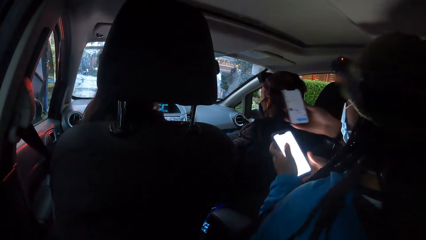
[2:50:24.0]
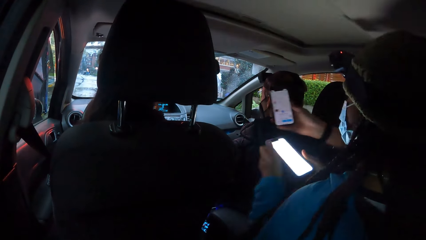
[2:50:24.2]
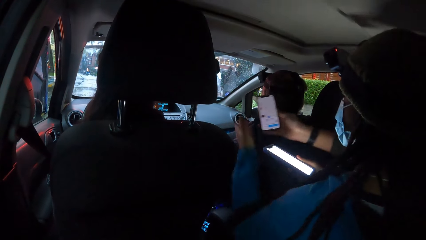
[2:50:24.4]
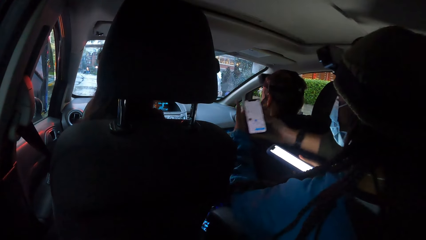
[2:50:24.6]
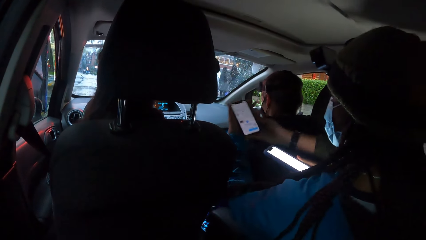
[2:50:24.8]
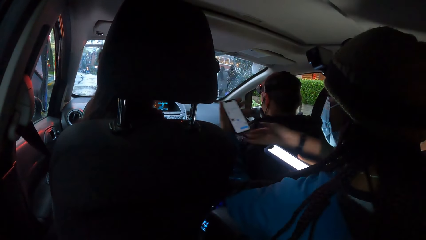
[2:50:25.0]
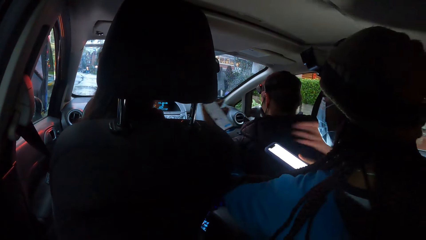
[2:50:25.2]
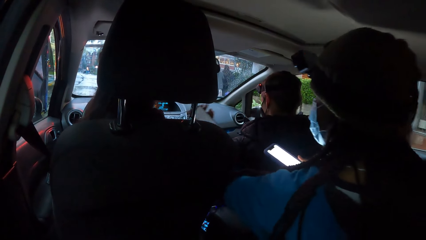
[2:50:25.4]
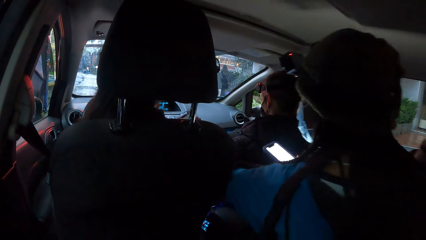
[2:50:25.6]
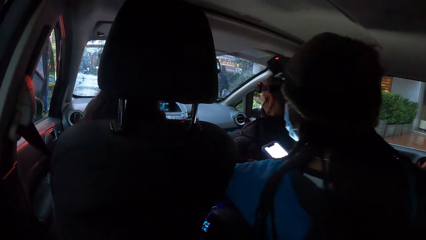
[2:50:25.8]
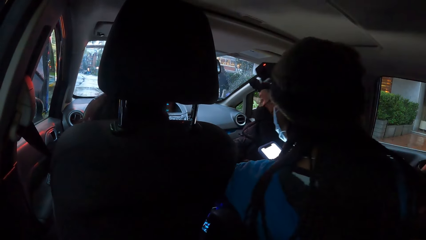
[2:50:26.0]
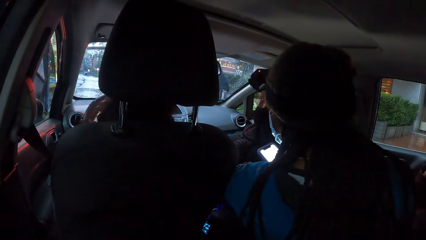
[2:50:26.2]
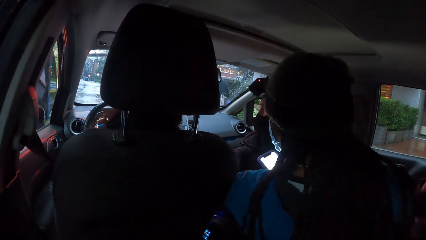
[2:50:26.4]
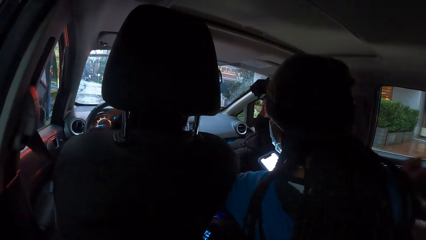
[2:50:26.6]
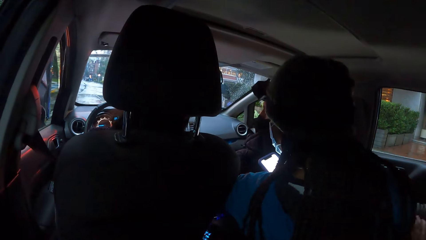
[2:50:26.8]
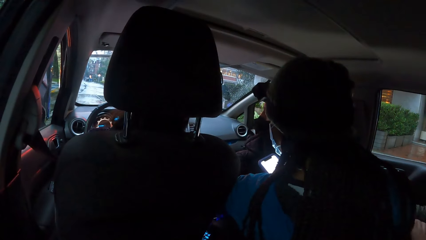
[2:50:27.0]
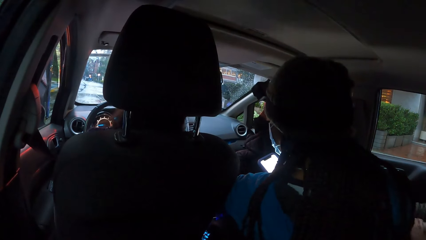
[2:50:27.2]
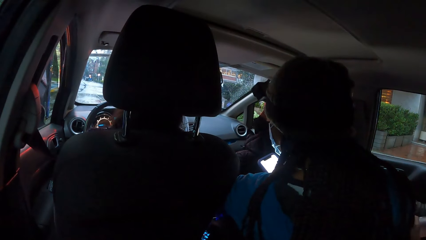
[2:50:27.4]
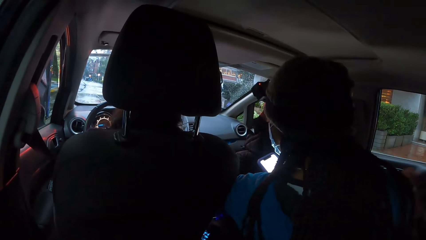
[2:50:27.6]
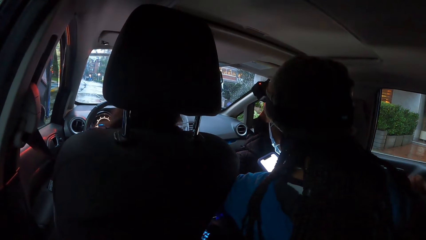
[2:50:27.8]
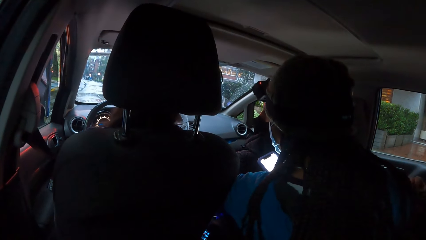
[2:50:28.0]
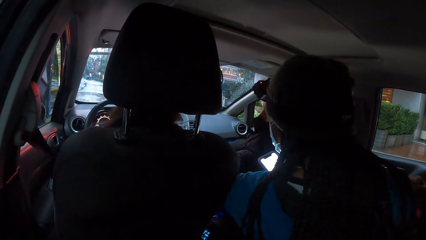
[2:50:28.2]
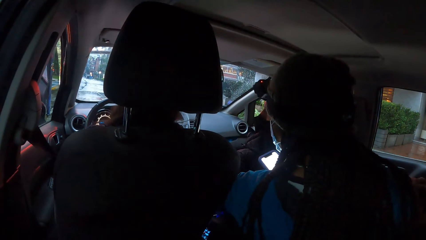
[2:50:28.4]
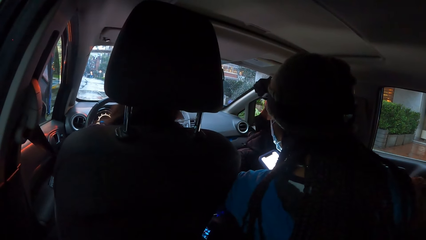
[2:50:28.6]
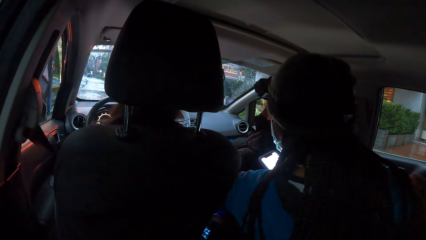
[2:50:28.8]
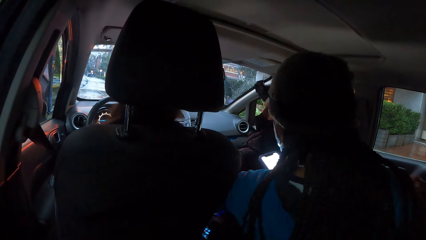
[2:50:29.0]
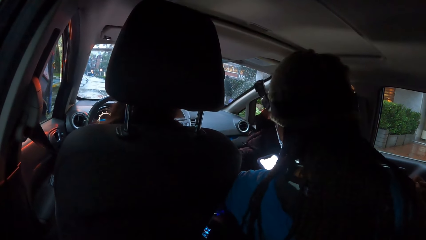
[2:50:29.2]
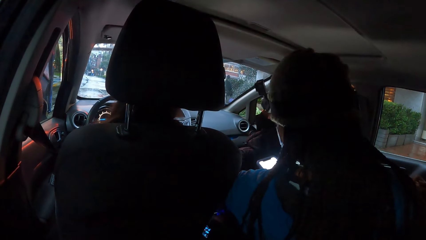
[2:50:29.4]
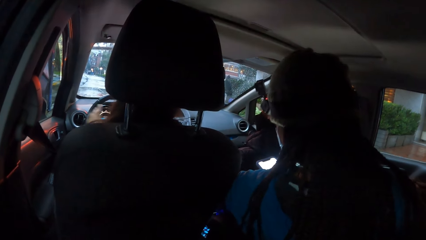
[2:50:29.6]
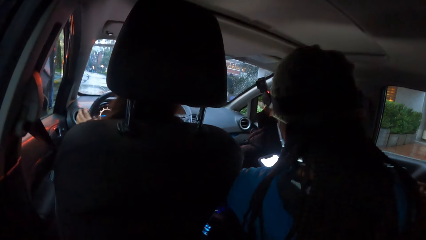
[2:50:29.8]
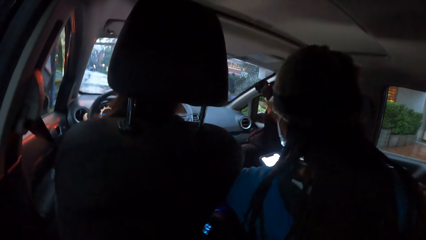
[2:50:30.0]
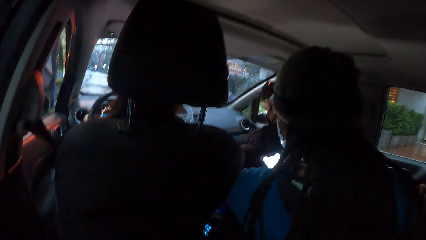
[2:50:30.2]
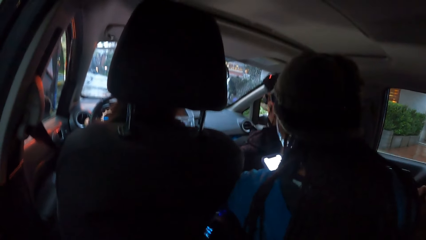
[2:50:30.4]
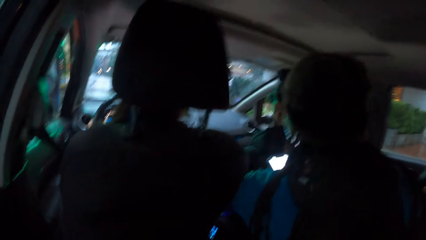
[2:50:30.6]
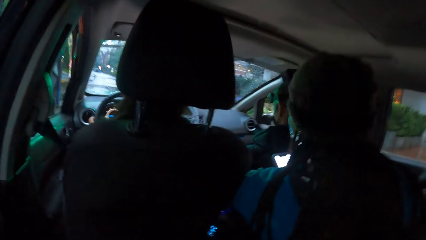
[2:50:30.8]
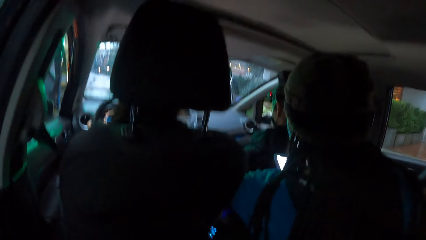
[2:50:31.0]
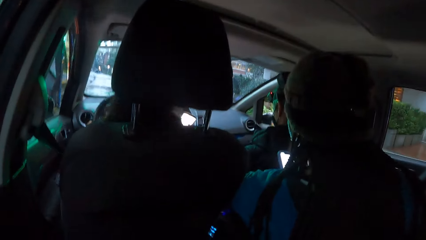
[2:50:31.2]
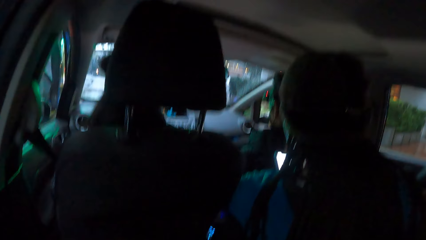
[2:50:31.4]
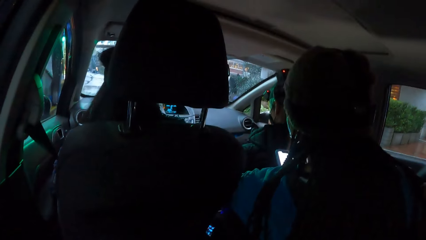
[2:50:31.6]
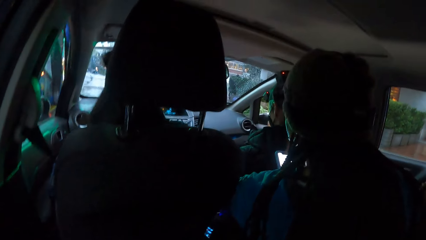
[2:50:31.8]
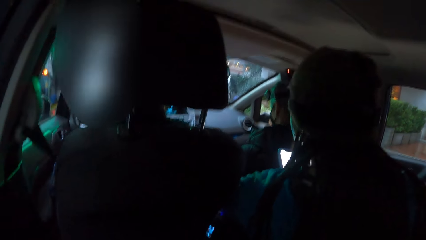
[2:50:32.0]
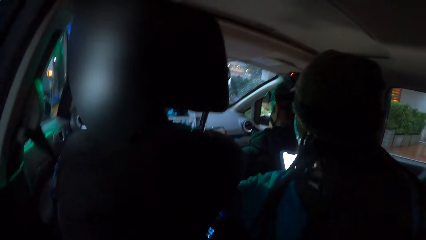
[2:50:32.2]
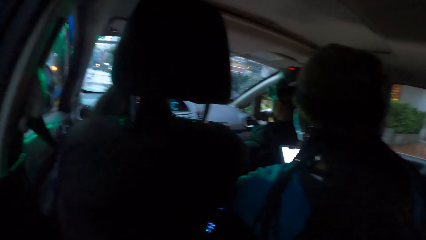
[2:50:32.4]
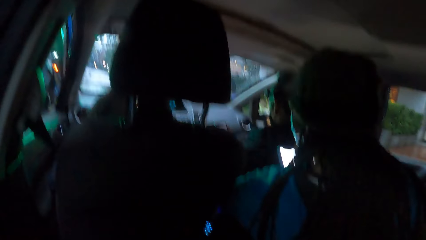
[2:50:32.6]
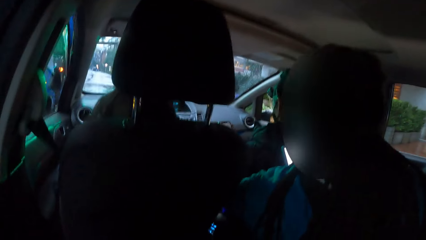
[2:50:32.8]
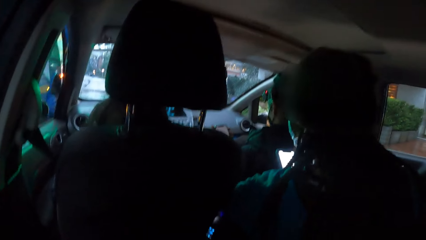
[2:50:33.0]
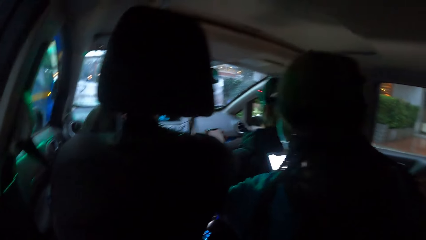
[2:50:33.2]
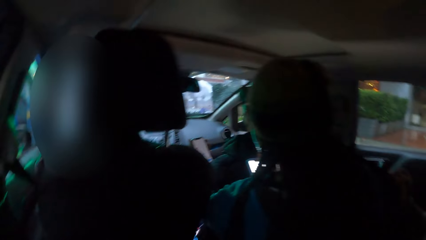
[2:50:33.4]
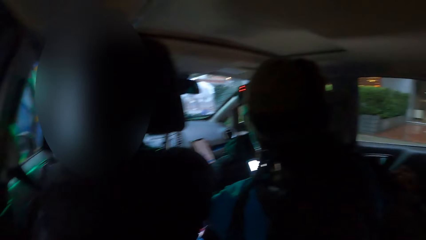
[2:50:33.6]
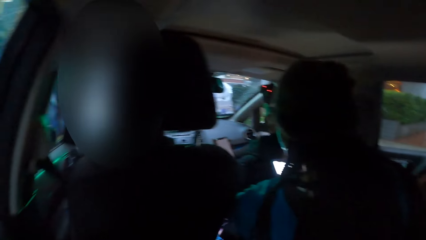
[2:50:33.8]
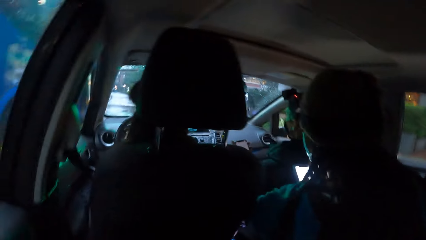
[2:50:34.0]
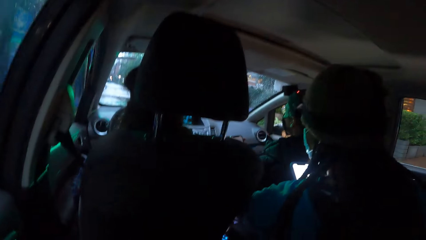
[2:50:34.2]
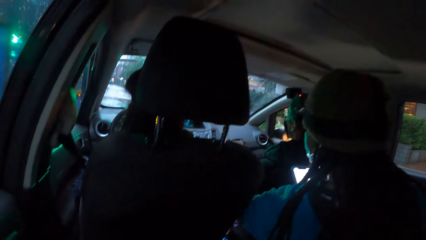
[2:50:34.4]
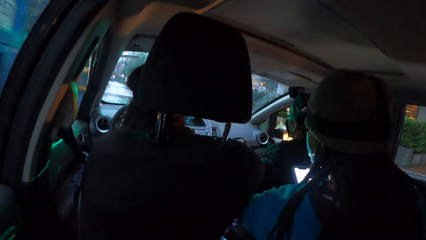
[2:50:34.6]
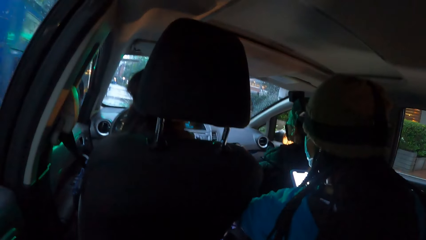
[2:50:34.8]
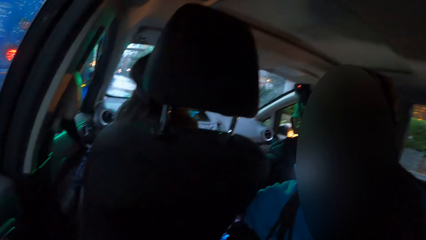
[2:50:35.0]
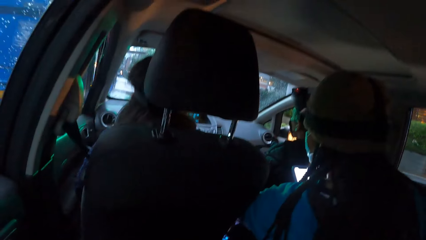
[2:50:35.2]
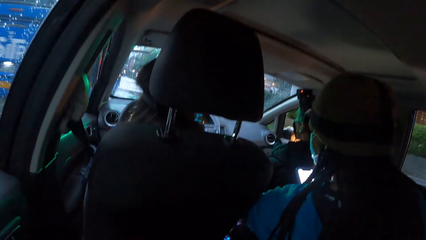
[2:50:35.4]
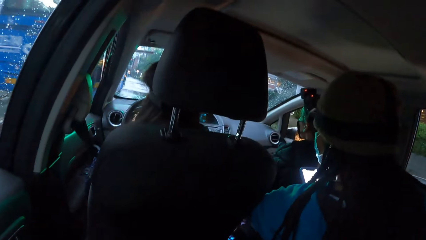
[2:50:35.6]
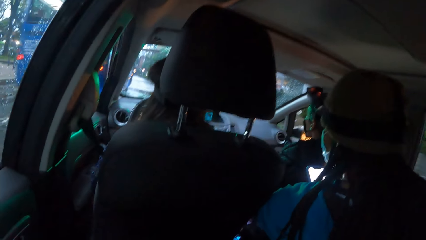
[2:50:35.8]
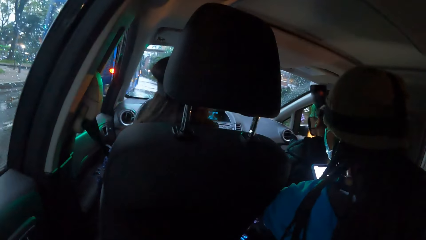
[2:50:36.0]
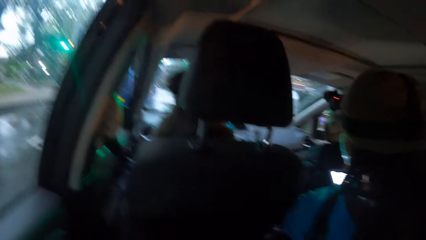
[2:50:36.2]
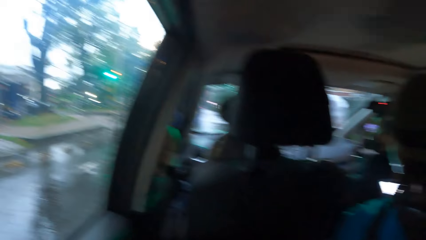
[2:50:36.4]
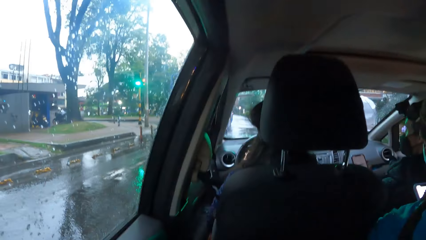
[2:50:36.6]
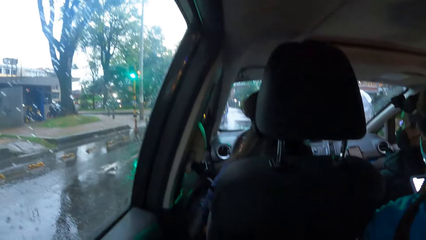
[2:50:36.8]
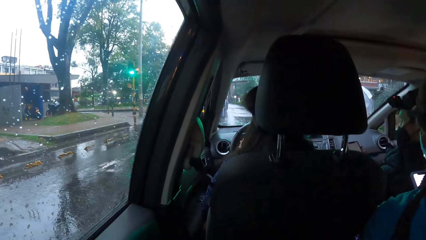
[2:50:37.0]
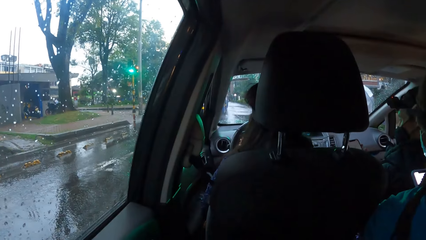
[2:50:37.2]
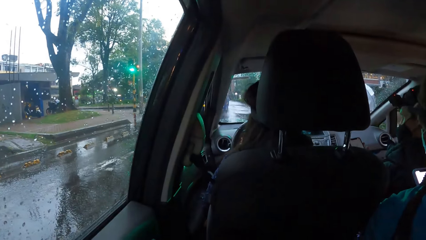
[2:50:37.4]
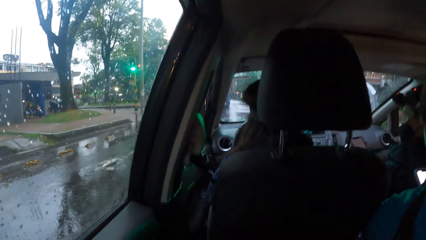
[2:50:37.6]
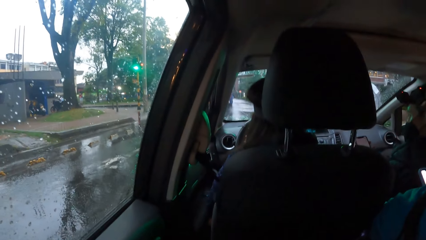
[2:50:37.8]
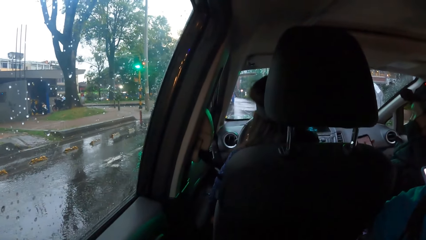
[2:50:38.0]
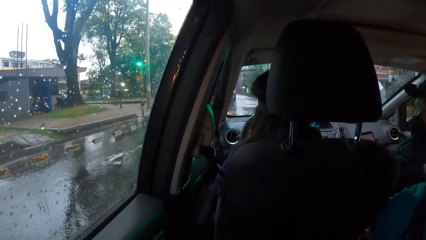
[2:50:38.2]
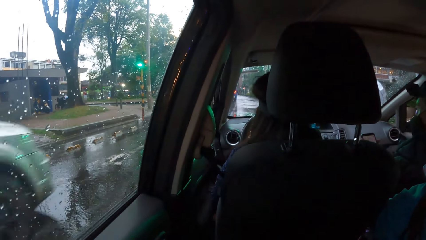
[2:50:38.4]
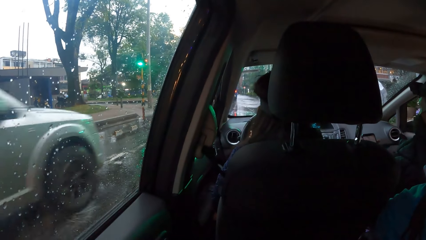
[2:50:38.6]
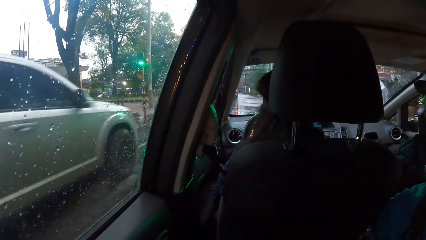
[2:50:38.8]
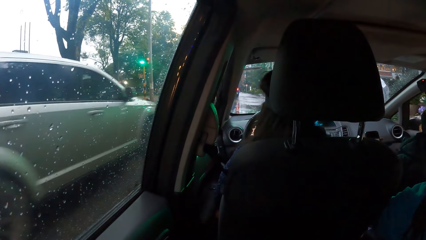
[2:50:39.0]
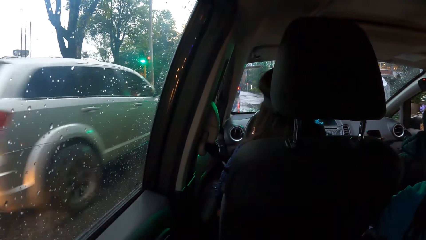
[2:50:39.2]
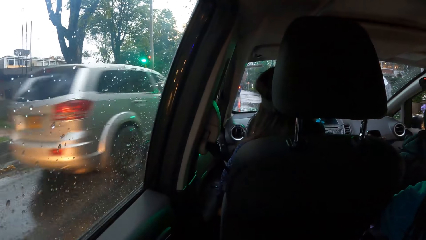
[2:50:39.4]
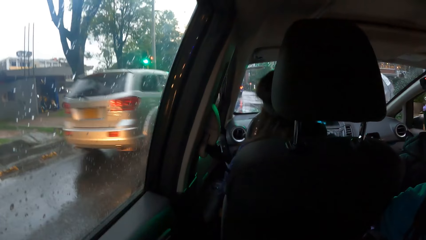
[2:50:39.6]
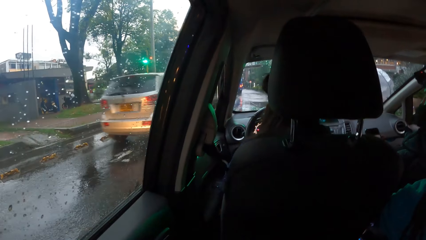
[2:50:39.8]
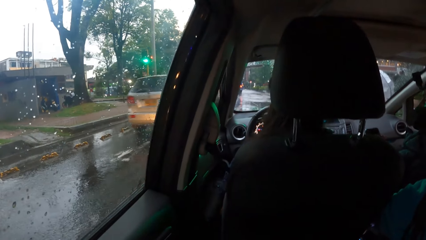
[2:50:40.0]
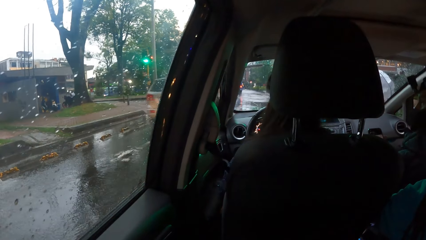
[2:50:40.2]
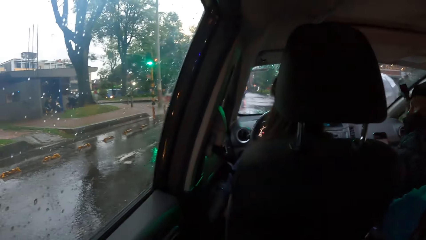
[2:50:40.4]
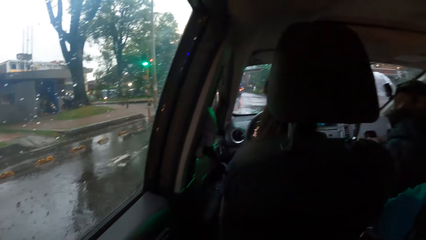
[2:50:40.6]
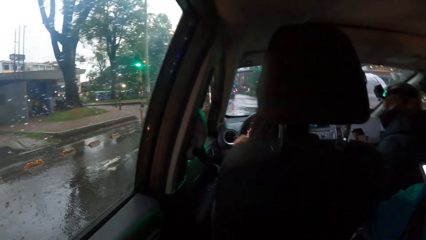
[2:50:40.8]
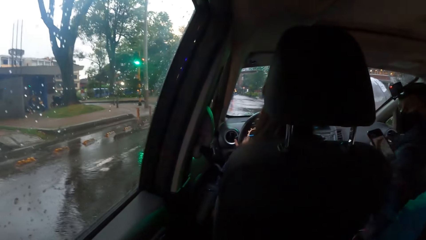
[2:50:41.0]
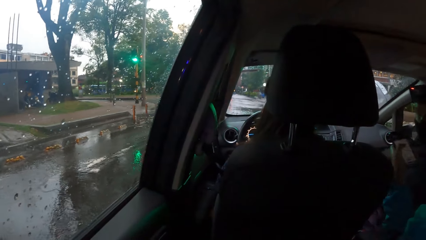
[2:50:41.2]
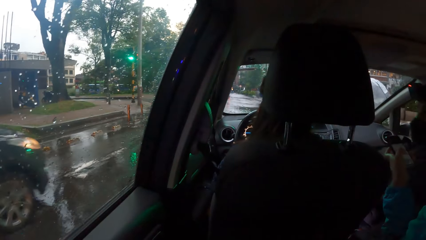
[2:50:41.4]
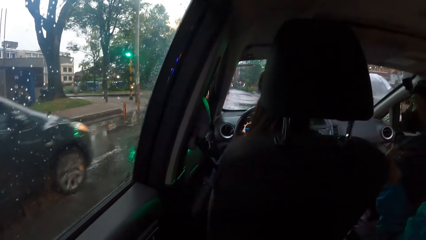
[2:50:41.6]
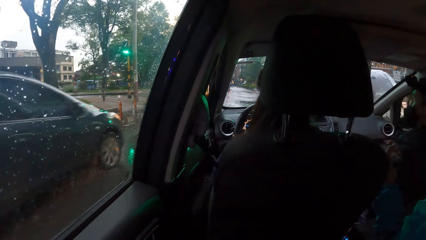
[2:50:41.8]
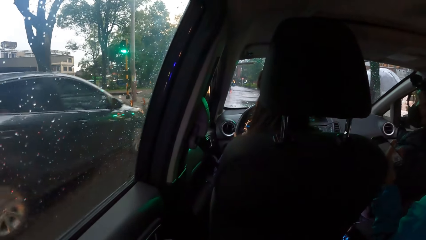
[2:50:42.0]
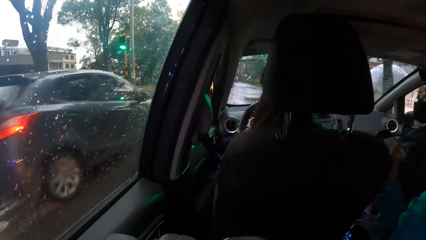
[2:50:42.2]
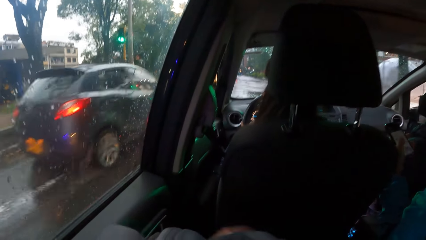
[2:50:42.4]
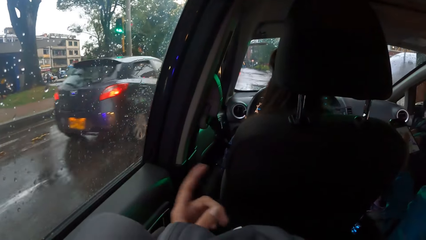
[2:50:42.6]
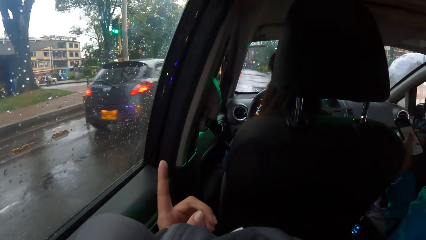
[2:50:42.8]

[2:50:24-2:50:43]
A woman stretches a phone with her right hand. Another woman transfers the phone from her left hand to her right hand. She takes the phone from the first woman with her left hand. She takes the phone in her left hand towards the driver. The driver drives the car on the main road with both hands on the steering wheel.
